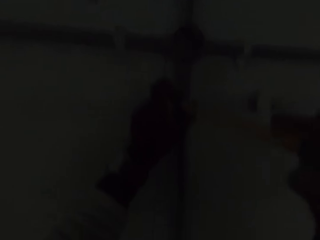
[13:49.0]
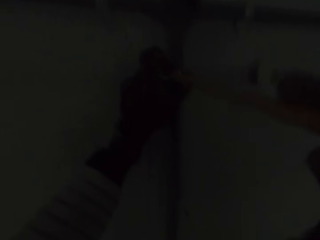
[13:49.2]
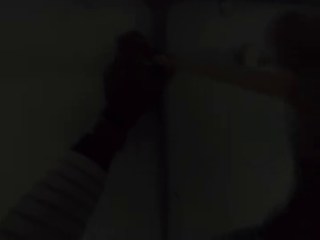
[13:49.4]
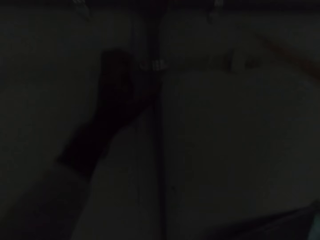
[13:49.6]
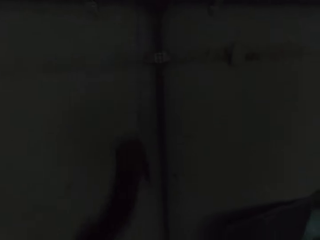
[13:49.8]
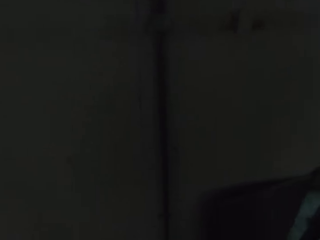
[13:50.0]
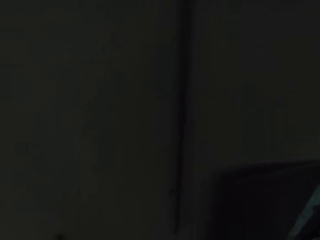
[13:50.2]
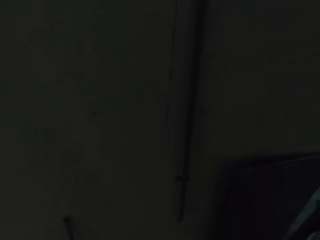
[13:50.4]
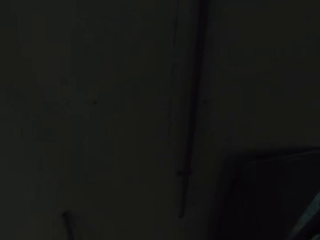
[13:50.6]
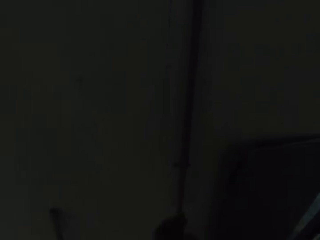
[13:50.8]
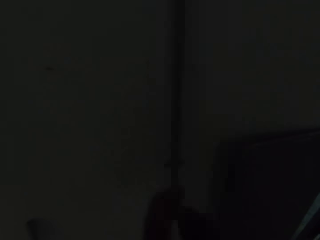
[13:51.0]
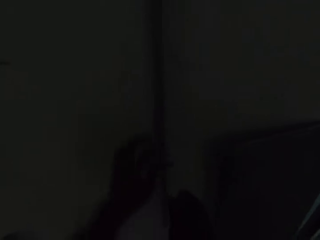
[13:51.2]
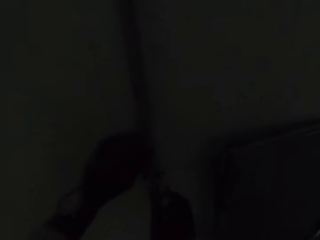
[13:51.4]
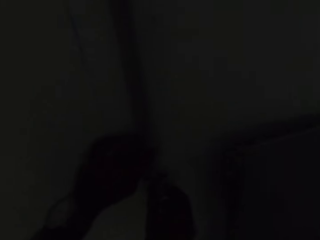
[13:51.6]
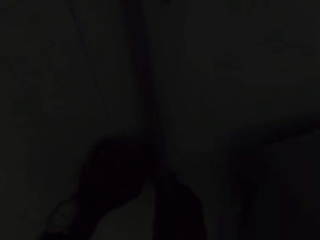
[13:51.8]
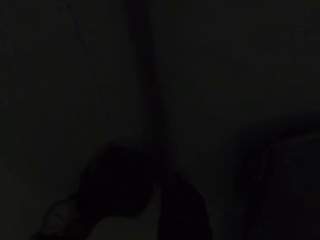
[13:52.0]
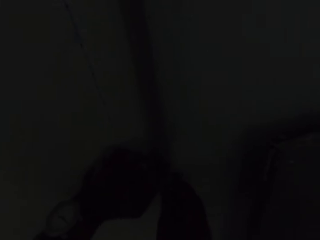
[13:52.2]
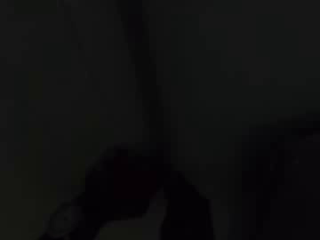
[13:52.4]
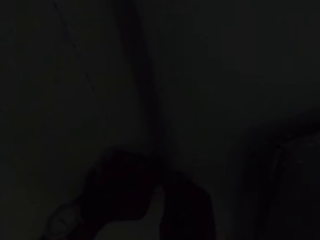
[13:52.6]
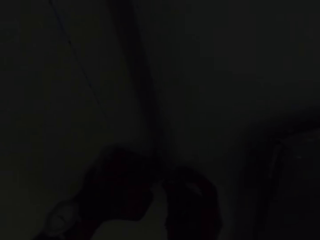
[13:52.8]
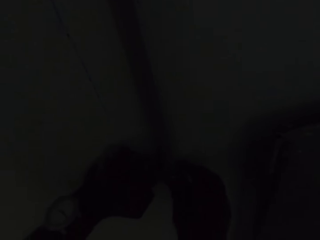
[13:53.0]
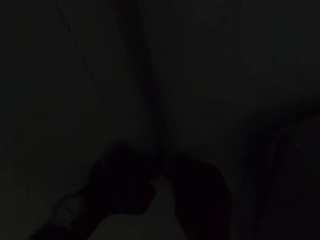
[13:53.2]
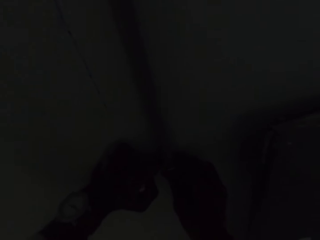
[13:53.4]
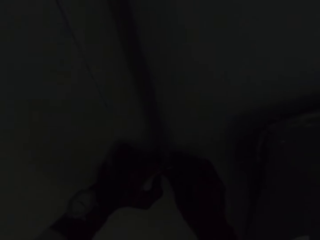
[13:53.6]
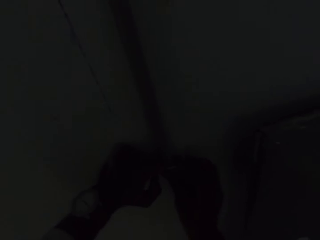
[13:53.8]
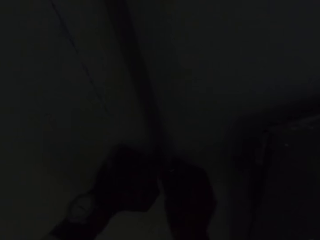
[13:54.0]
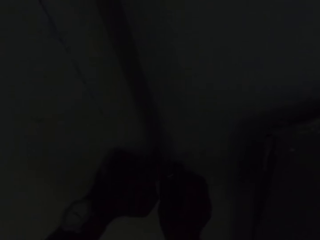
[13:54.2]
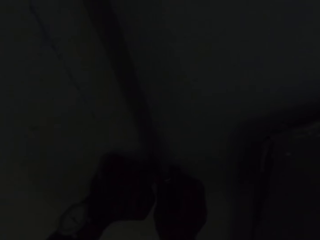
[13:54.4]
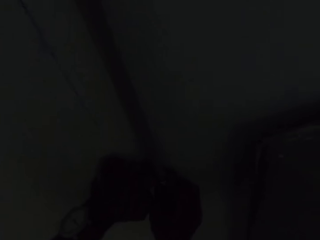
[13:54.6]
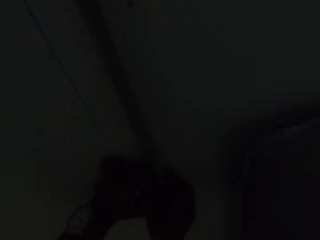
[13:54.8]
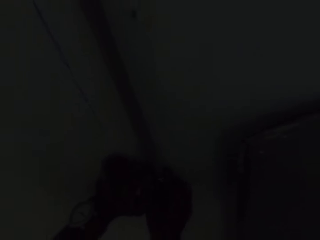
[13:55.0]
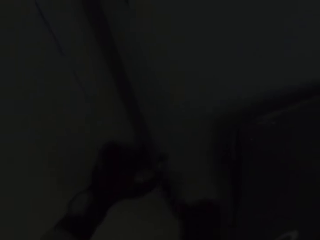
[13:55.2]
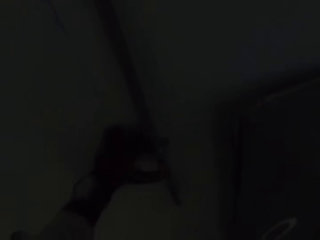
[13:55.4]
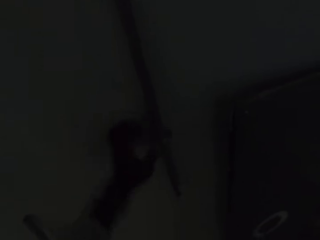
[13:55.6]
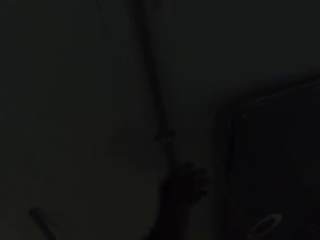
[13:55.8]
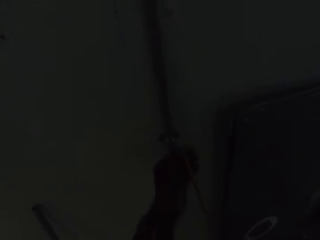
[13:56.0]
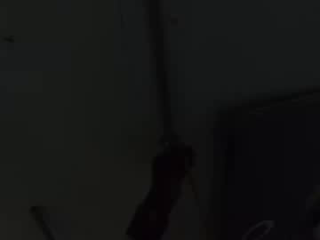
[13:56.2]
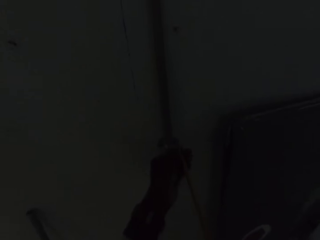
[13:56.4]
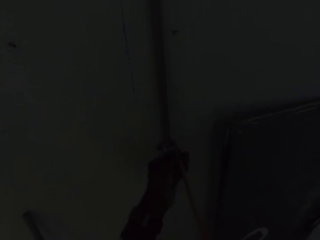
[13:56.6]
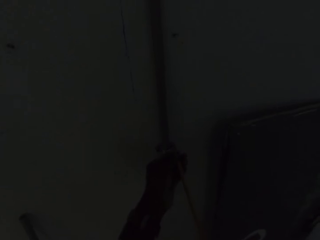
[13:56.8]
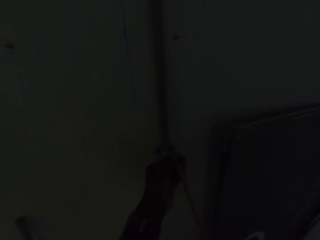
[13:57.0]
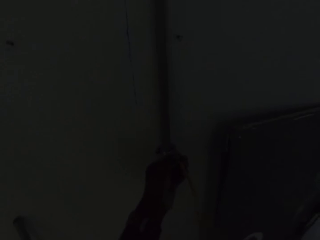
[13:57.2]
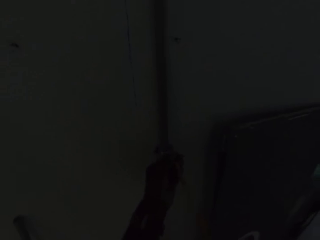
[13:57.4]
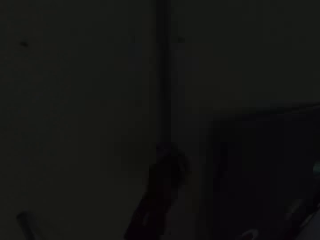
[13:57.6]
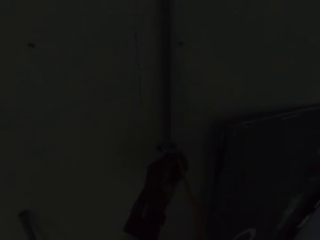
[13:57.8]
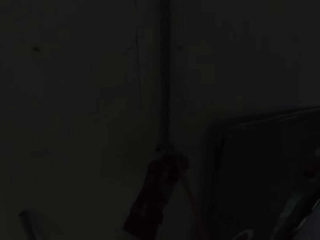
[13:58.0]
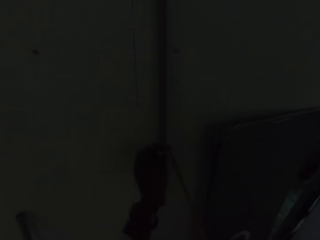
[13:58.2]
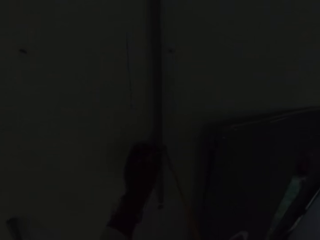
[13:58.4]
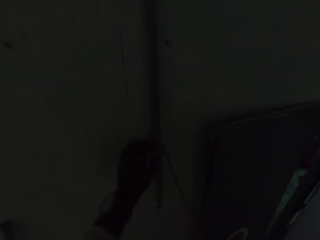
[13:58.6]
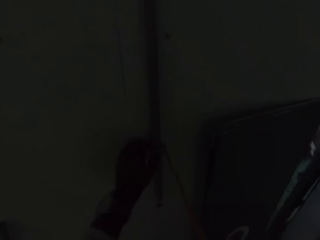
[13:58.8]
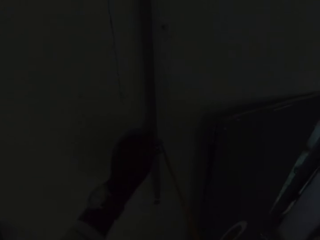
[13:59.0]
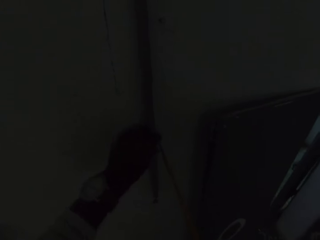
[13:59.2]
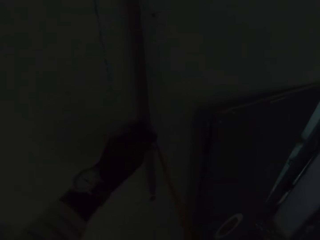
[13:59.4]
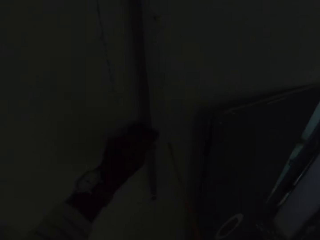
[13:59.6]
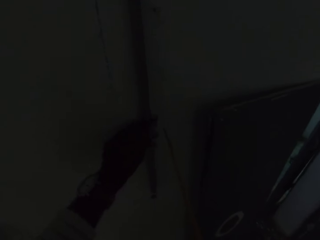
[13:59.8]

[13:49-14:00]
The camera wearer places a pipe clip on an electric pipe with his right hand. He tightens screws in the pipe clip on the wall with the screwdriver in his right hand.

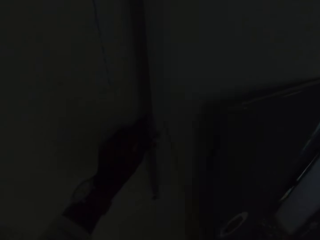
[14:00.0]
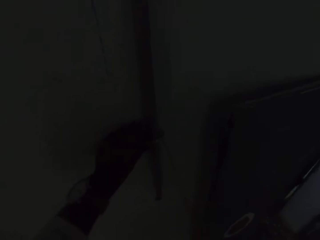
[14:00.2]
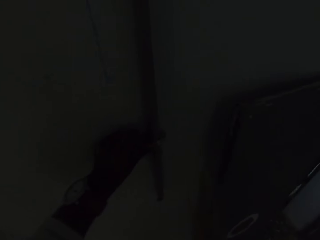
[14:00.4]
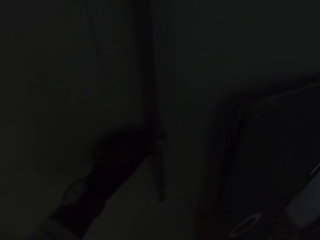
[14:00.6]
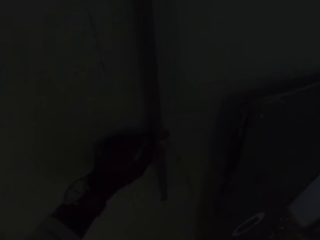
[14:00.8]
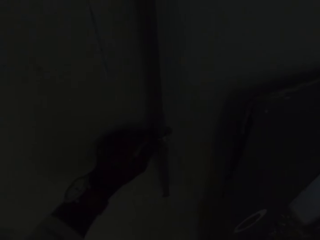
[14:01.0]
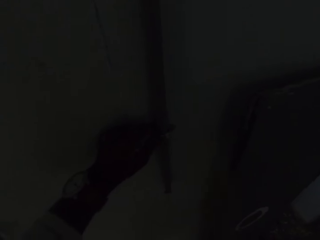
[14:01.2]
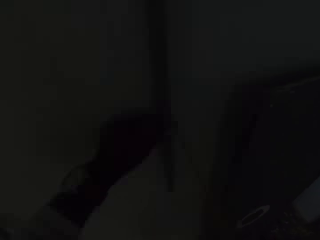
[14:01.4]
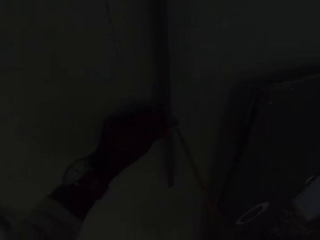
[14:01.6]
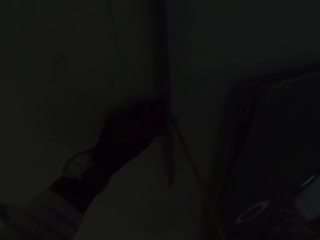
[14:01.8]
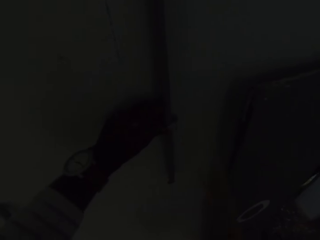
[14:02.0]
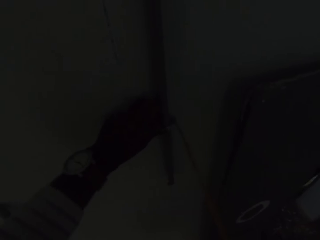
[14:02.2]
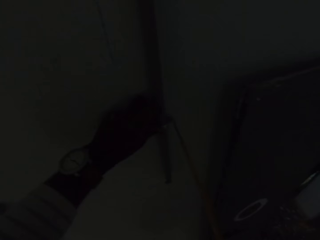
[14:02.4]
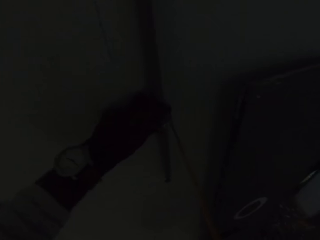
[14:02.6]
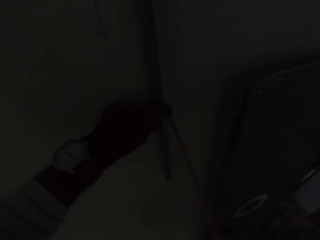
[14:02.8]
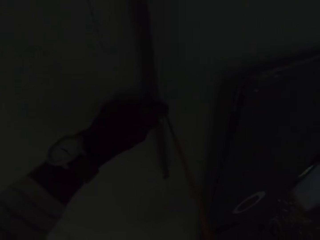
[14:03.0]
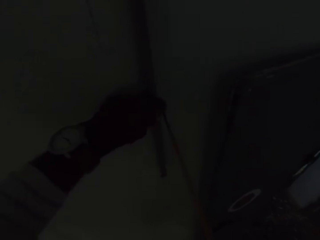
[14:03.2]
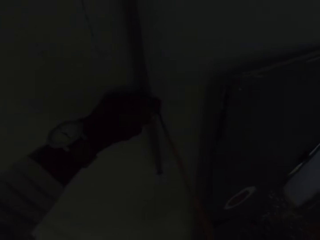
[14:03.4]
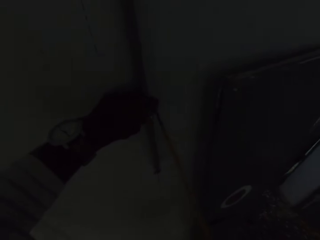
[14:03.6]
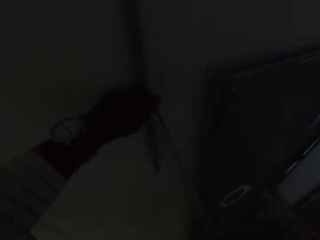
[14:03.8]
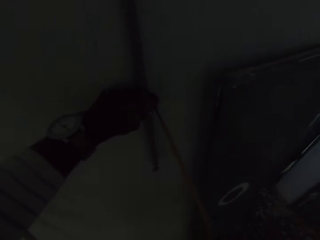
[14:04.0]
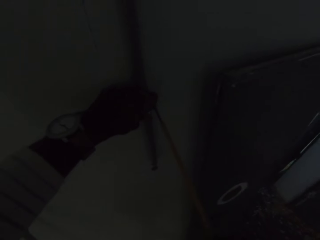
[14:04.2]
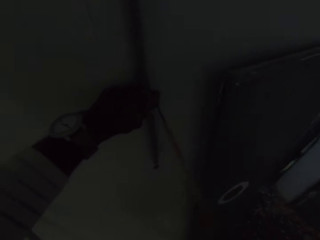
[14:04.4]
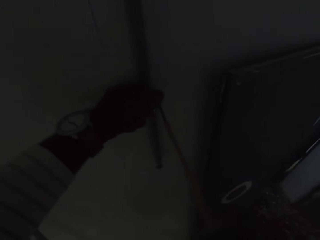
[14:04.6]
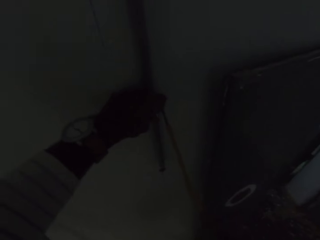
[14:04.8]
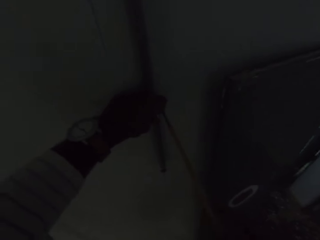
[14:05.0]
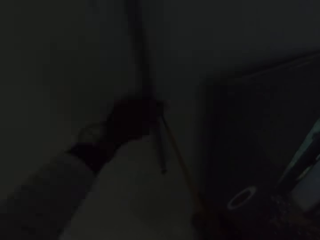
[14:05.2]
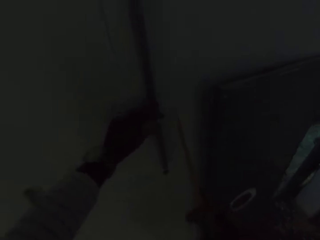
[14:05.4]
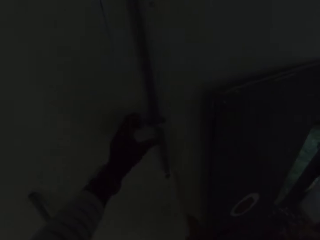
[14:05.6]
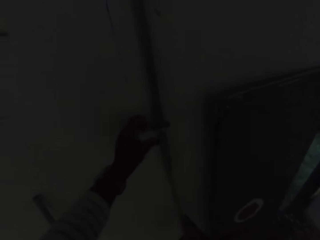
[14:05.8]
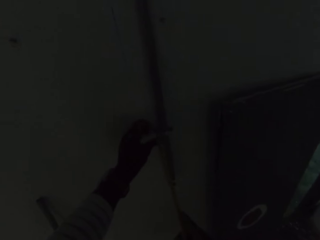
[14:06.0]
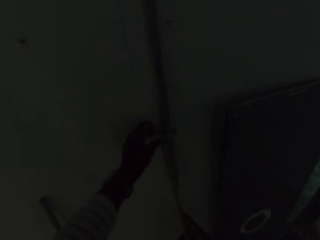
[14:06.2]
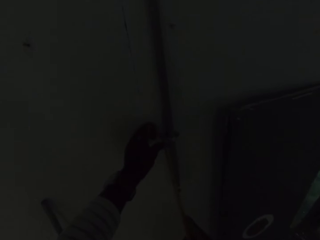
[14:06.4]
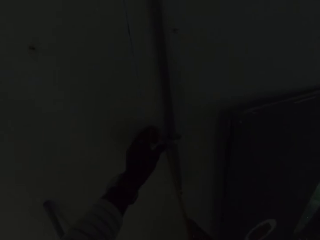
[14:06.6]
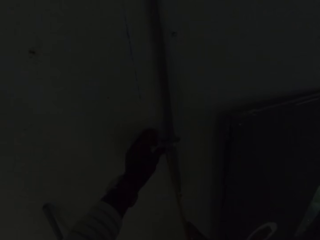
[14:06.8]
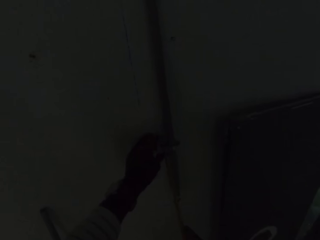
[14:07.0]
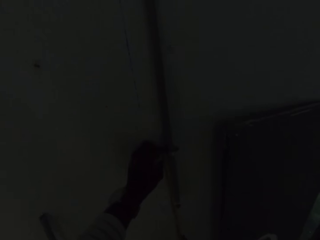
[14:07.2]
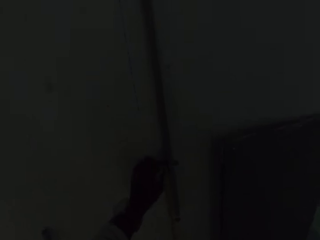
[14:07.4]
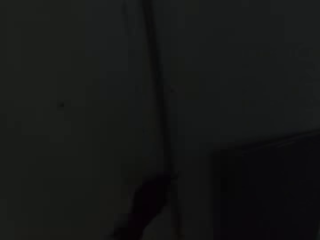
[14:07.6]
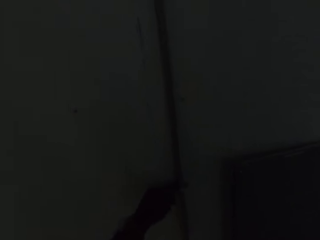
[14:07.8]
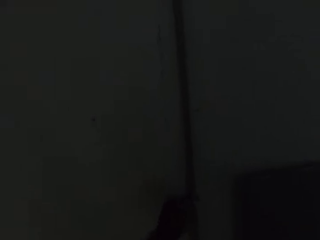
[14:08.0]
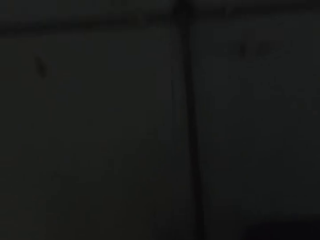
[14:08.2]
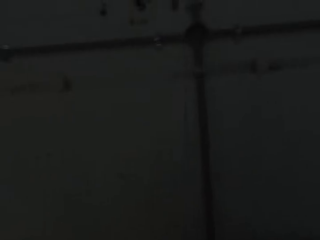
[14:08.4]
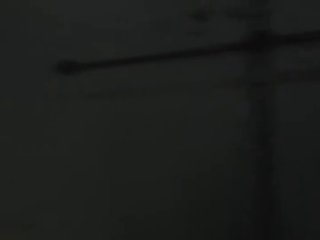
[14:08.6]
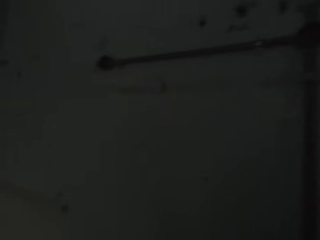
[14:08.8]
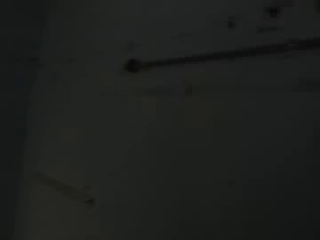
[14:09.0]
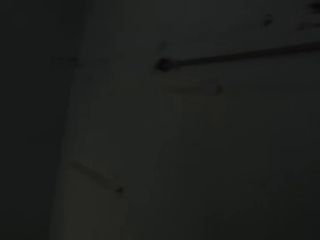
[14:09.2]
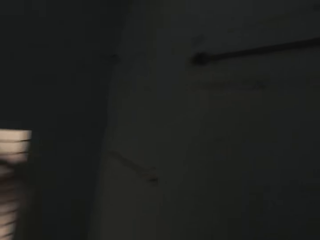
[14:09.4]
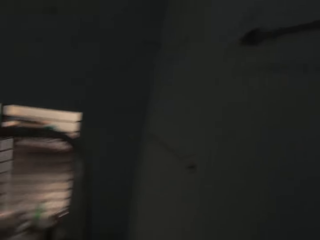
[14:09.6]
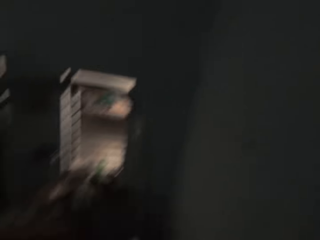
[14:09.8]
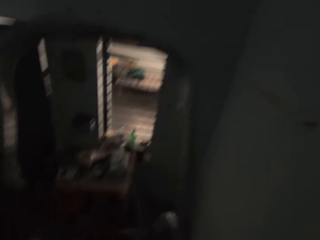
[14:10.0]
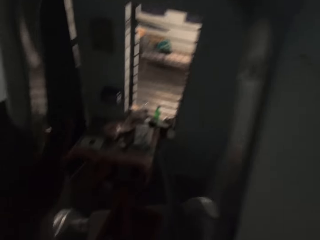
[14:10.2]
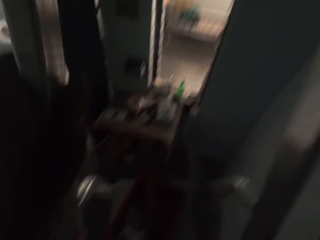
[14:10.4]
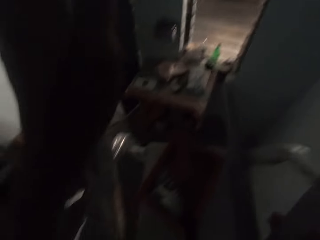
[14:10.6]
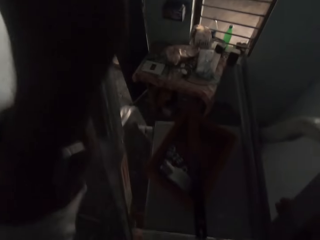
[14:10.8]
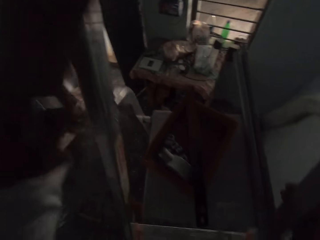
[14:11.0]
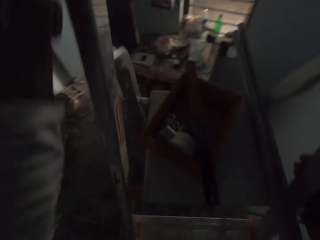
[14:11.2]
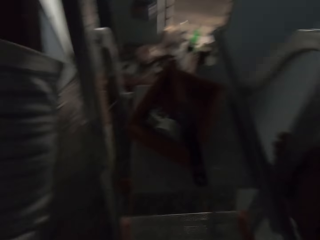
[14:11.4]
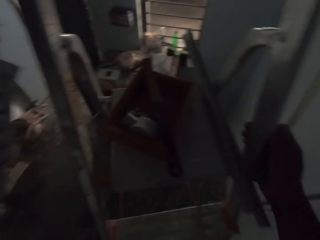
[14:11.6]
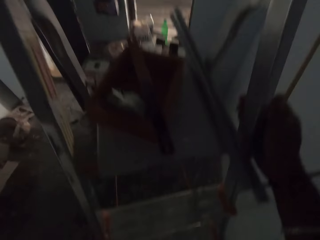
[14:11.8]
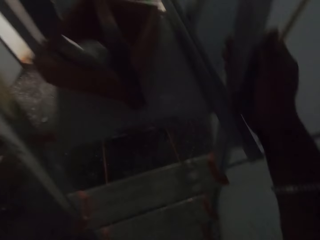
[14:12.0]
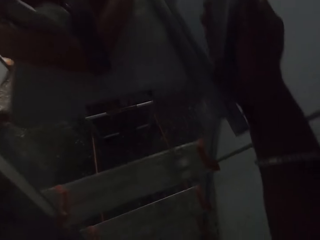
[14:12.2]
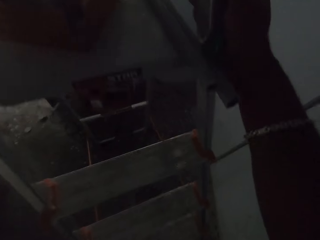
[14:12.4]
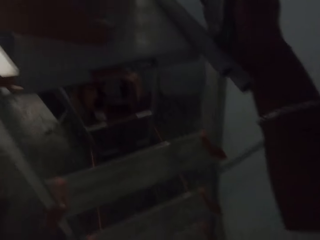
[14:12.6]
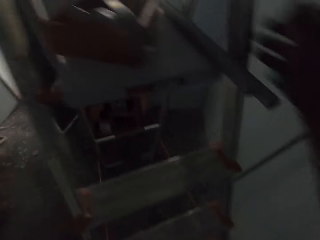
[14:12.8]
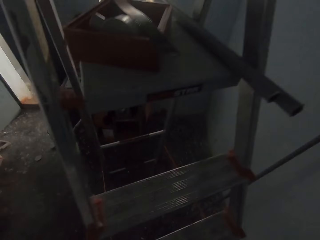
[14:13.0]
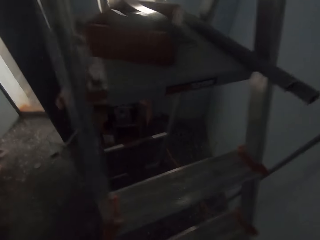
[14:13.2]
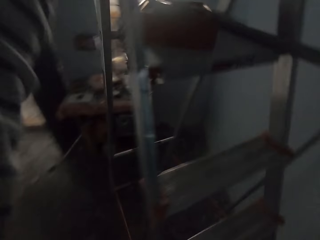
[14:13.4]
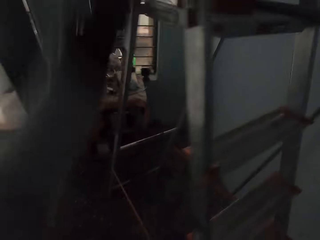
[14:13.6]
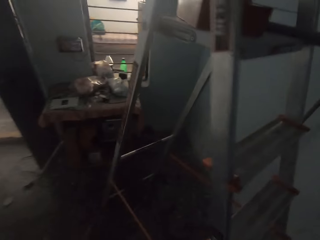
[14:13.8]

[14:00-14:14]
The camera wearer hits the pipe clamp using a screw. They drive the screw on the wall using a screwdriver. They interact with a man. The camera wearer climbs down a ladder.
